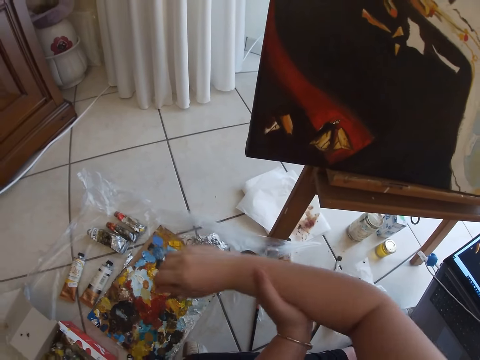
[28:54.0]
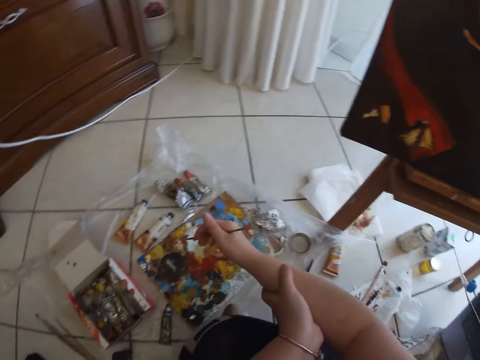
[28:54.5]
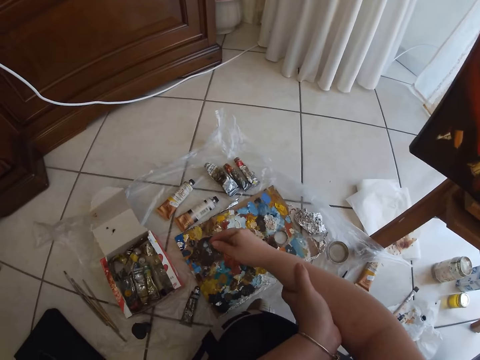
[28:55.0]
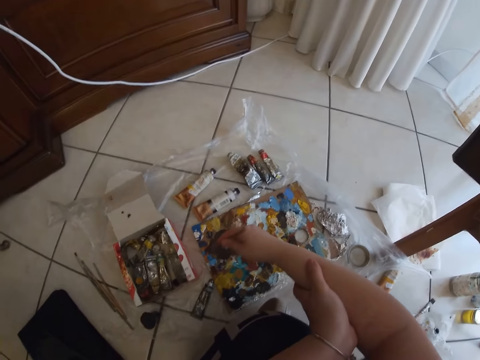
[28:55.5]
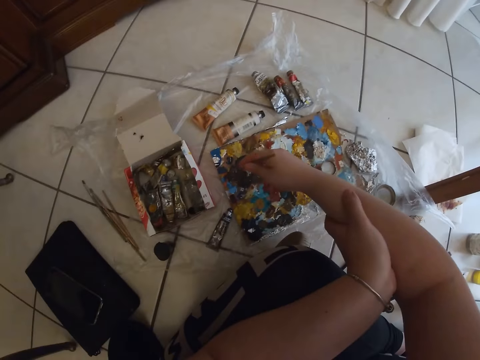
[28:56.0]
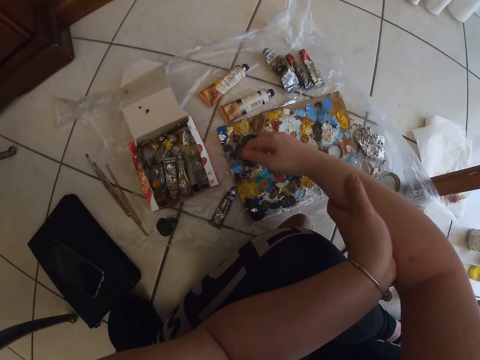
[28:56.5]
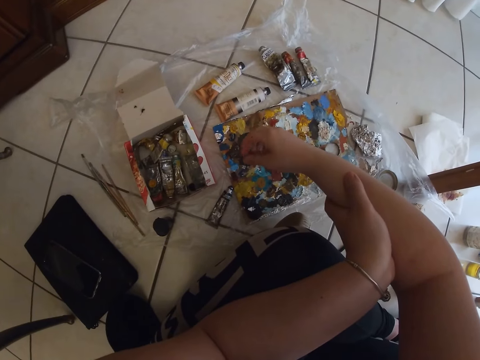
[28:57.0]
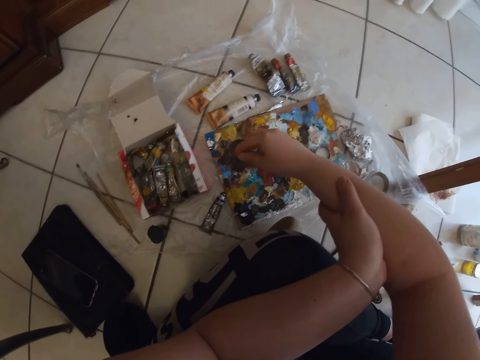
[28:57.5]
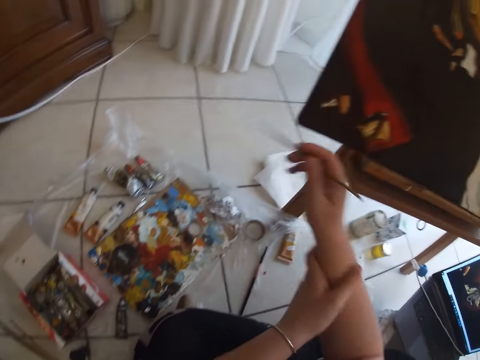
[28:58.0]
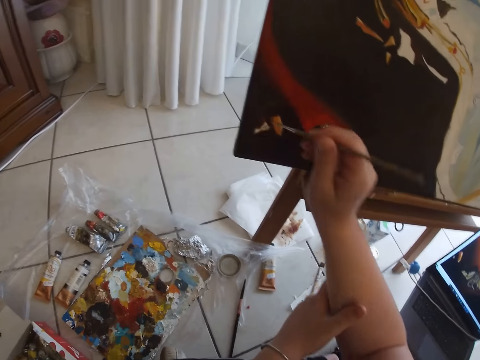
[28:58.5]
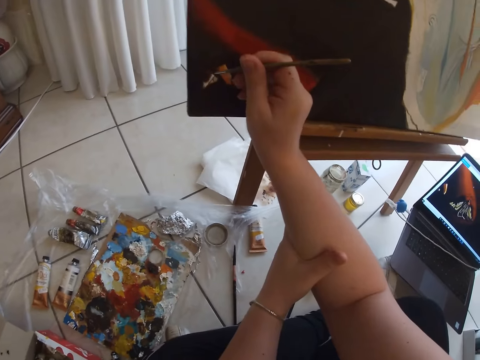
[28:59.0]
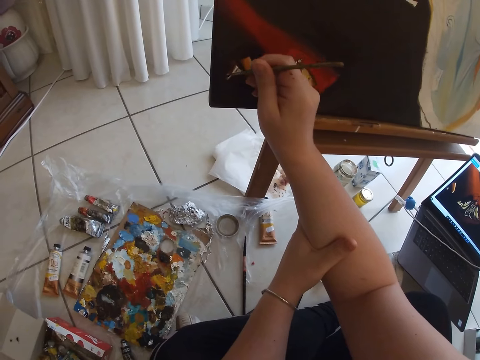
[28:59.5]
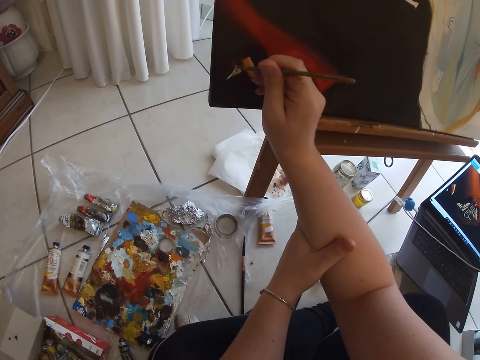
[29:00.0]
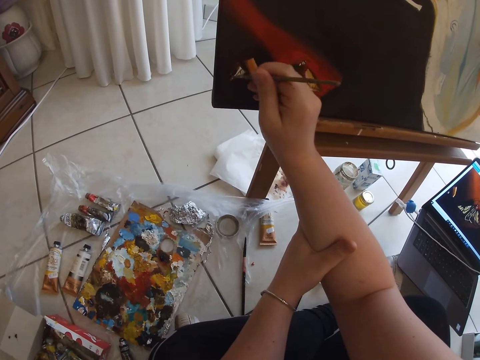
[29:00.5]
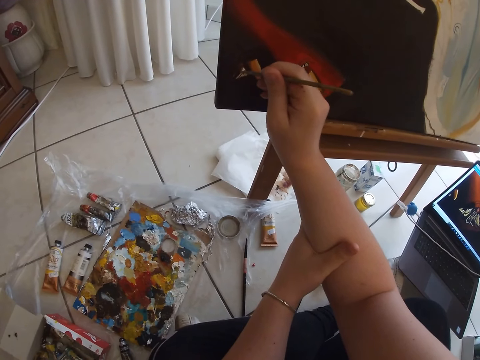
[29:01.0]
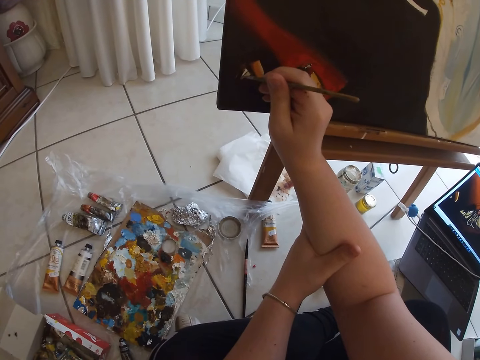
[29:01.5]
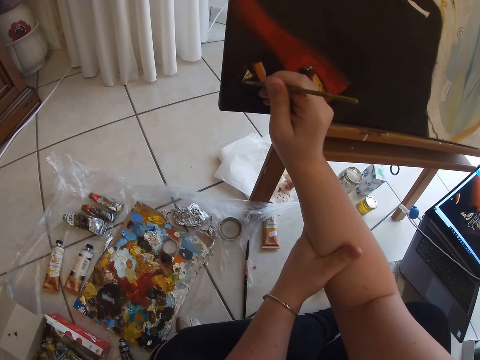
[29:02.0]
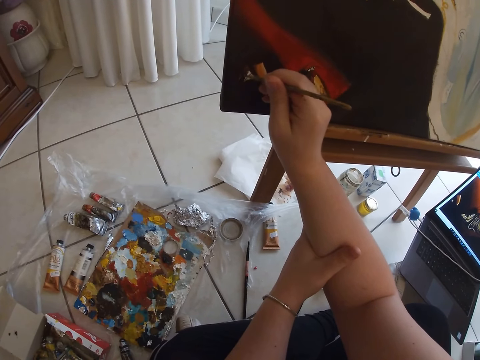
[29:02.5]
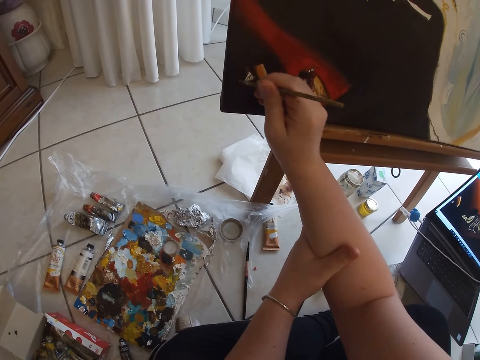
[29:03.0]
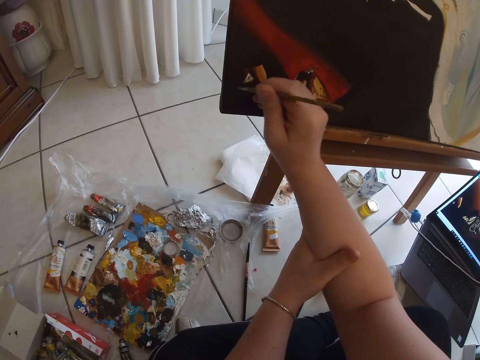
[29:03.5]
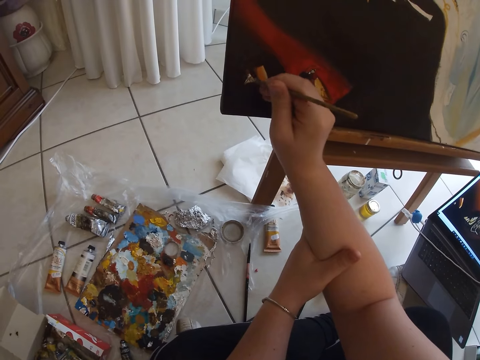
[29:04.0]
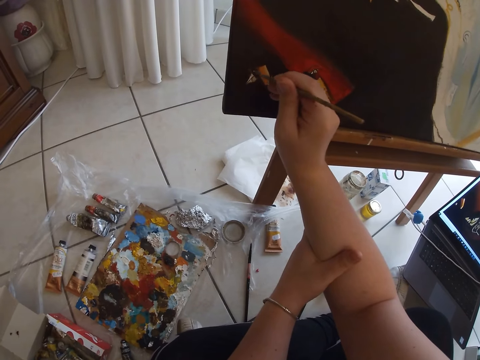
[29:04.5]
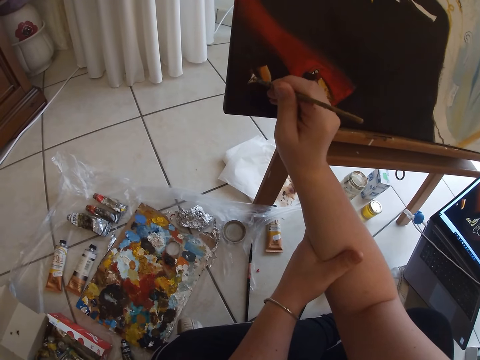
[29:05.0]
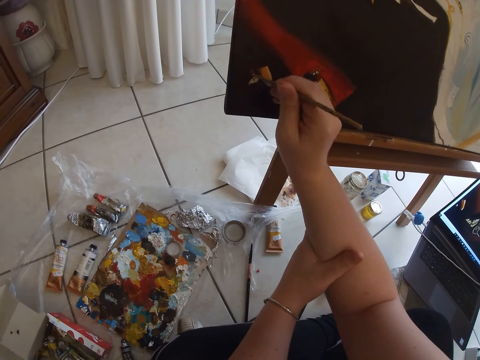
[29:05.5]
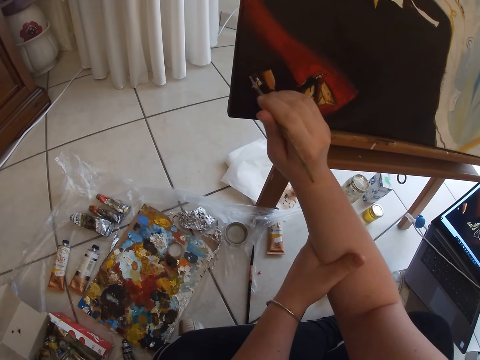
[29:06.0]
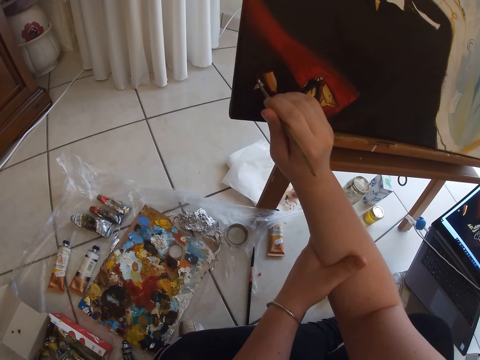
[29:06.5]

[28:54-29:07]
The camera wearer dabs on some more paint in the palette with the paint brush in her right hand. She paints on the canvas with the paint brush in her right hand.

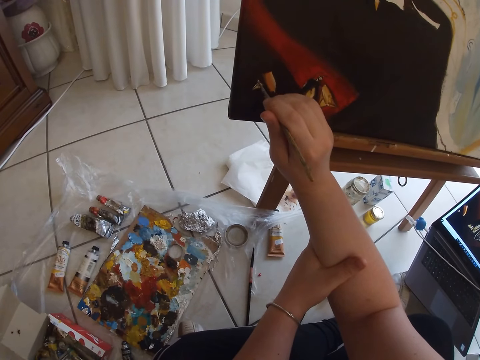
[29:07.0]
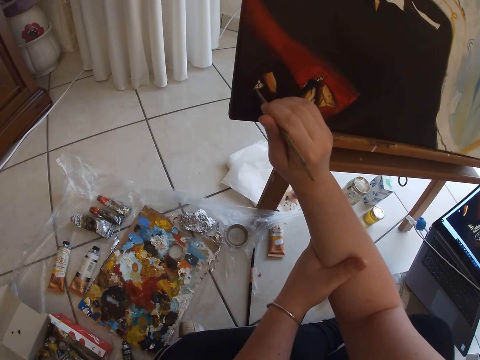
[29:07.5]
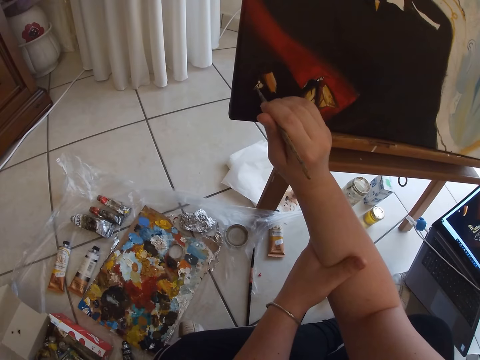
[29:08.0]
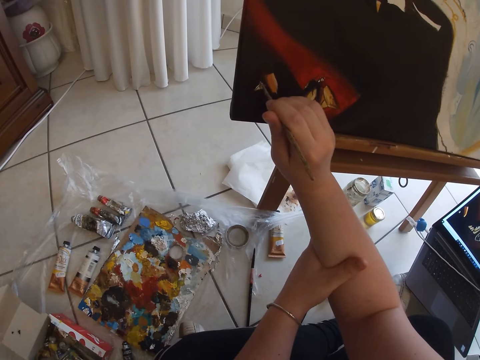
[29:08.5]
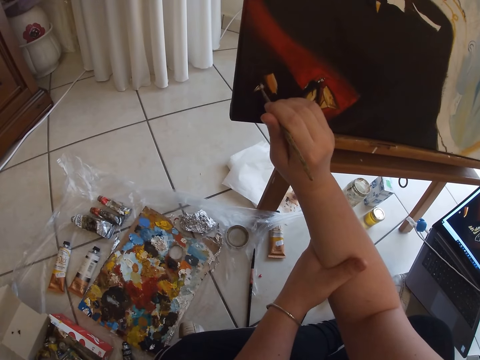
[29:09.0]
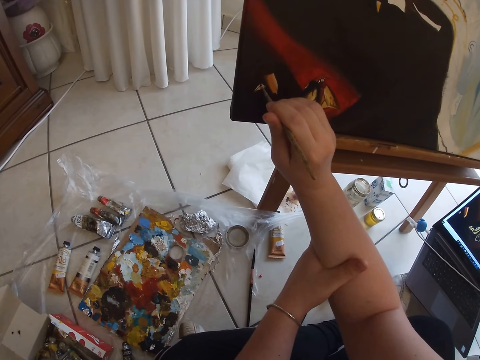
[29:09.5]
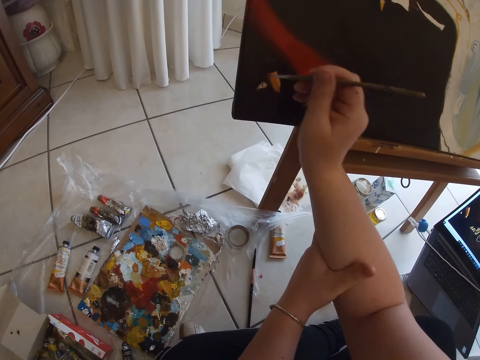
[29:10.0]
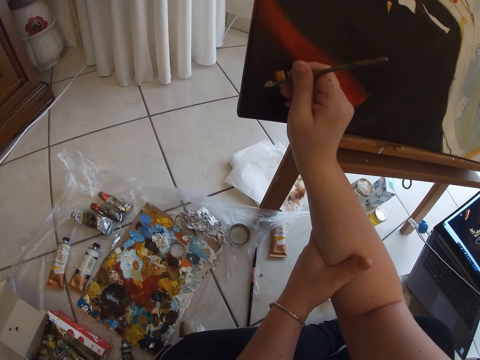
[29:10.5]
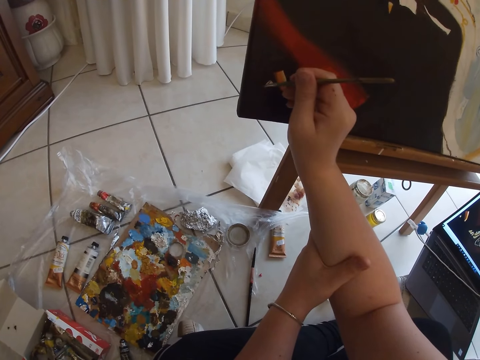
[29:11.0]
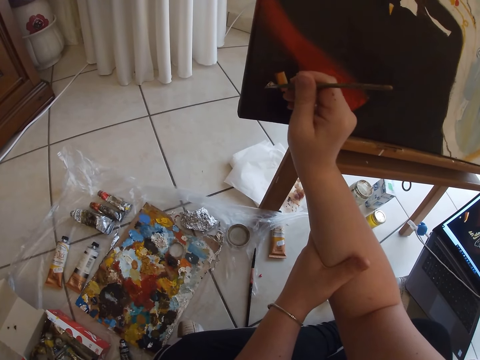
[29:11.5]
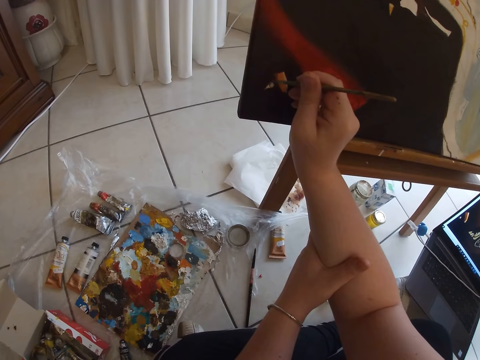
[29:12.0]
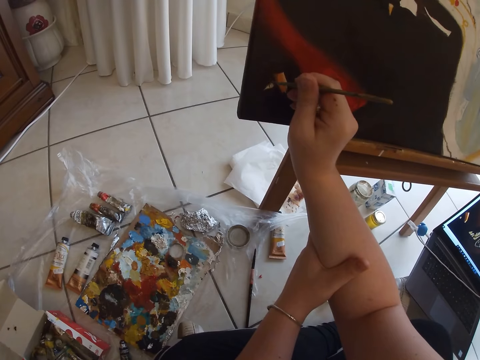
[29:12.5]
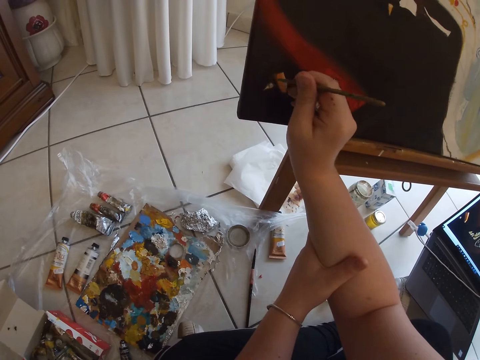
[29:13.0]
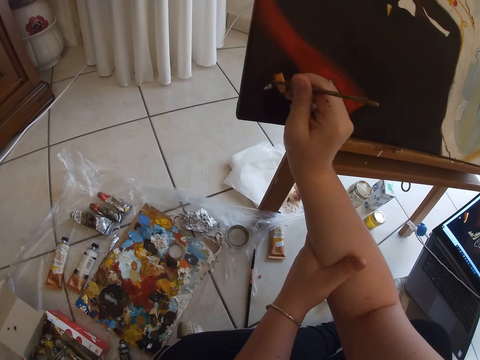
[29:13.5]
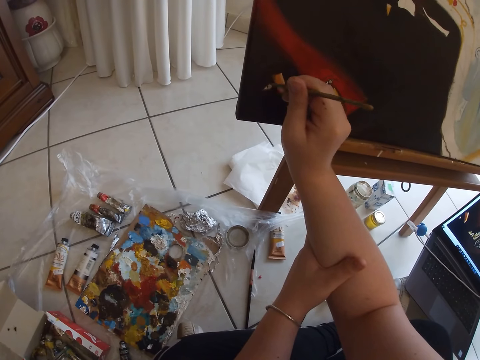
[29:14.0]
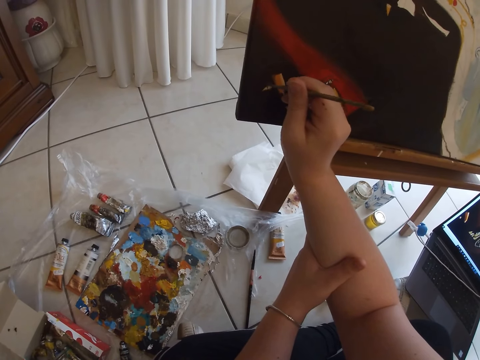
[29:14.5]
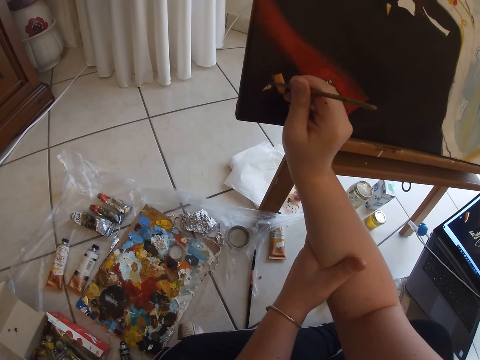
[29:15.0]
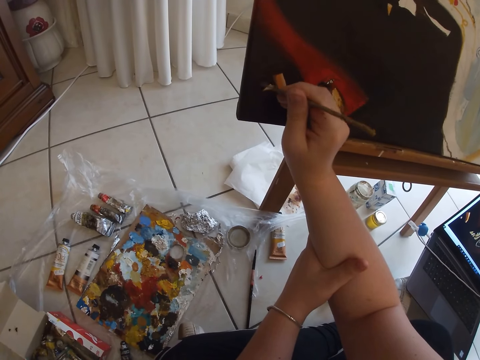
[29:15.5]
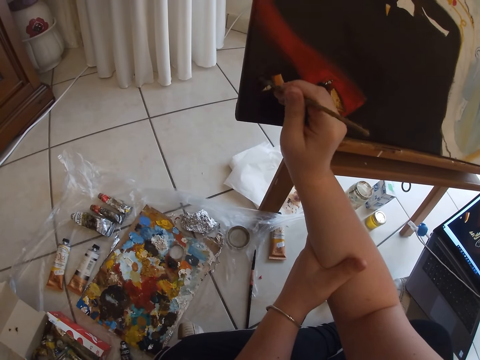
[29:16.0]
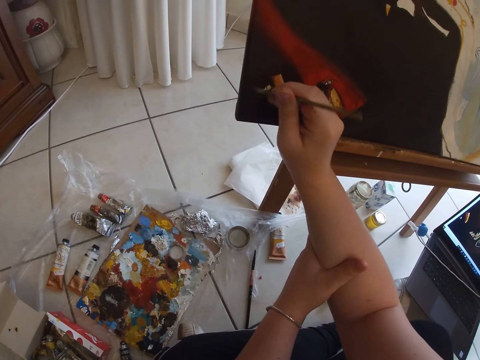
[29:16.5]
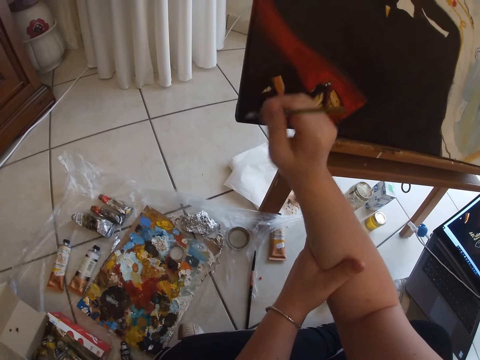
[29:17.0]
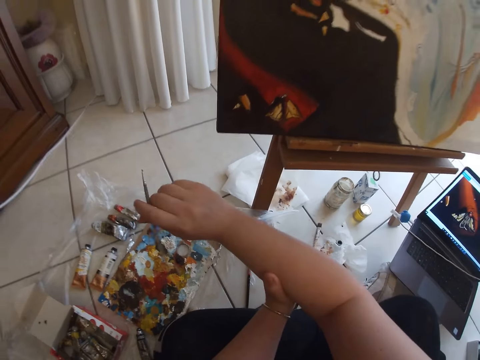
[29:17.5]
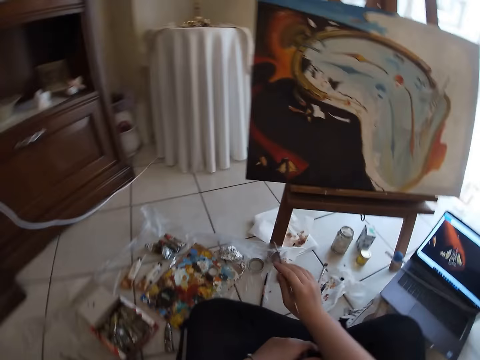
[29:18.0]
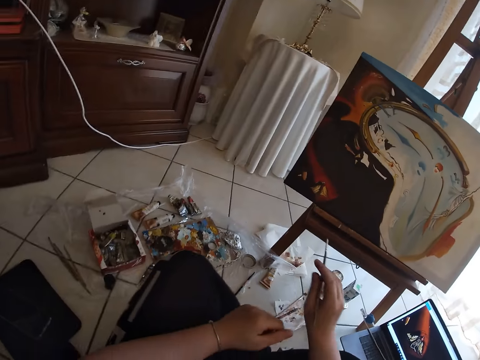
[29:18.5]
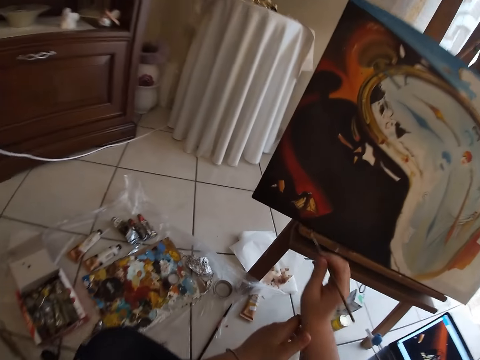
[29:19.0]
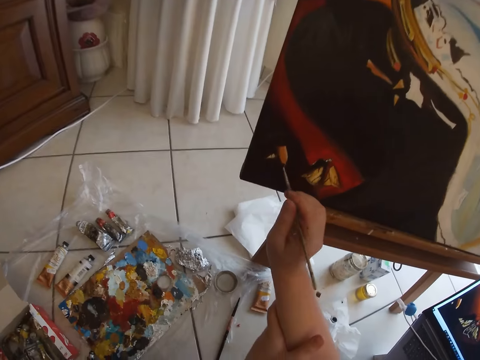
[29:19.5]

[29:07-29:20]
The camera wearer takes the paint brush in her right hand off the canvas.
